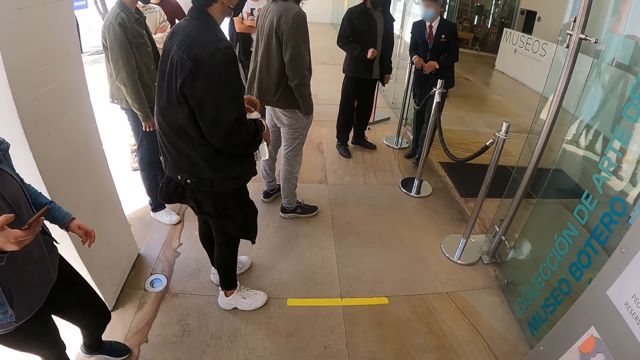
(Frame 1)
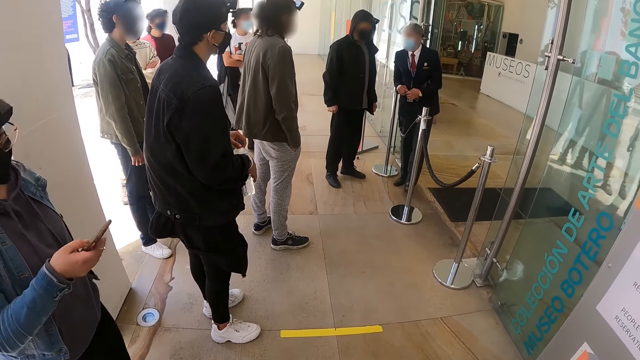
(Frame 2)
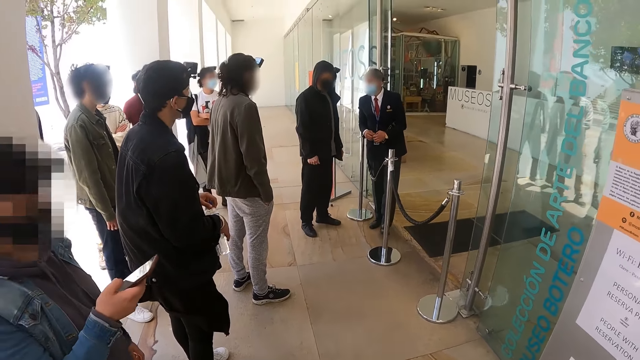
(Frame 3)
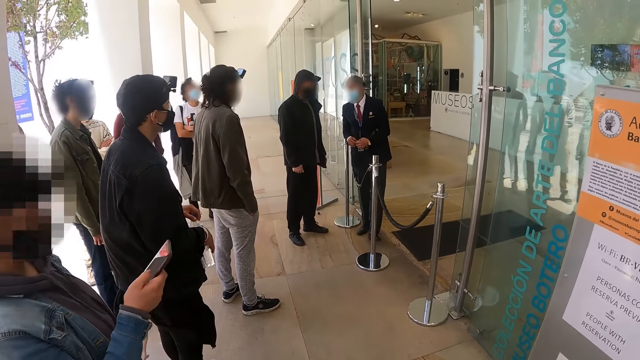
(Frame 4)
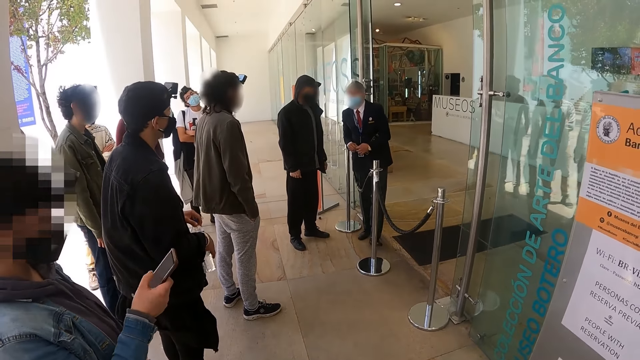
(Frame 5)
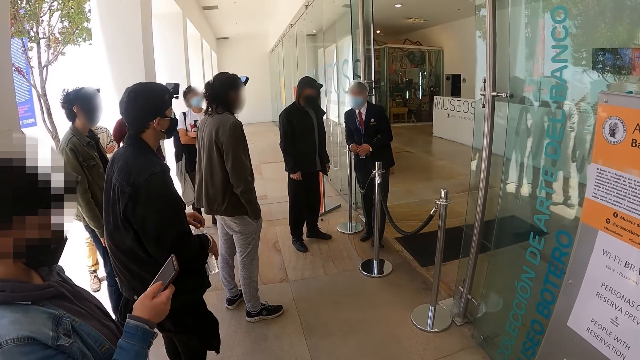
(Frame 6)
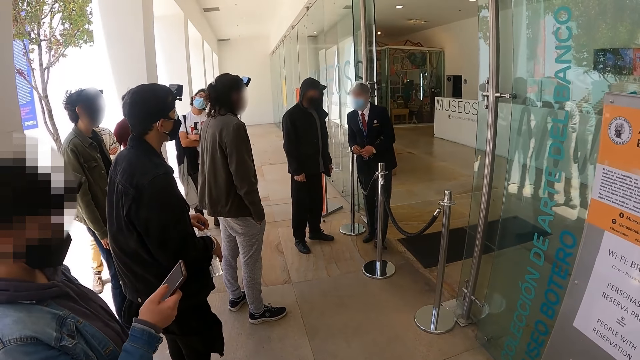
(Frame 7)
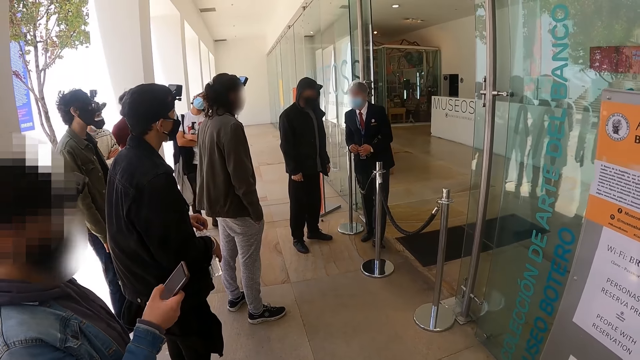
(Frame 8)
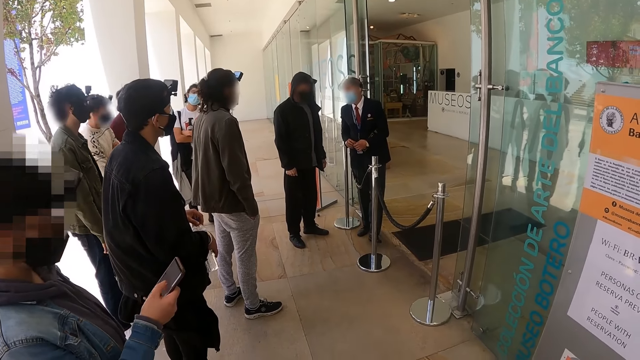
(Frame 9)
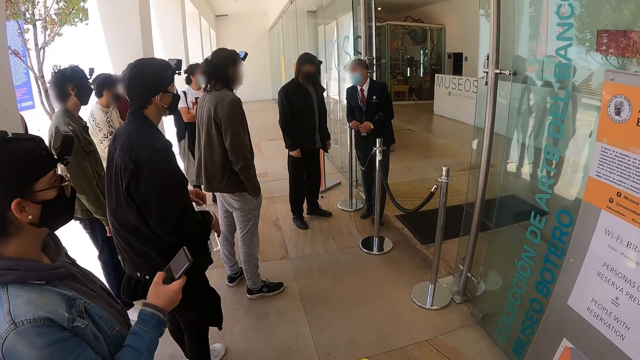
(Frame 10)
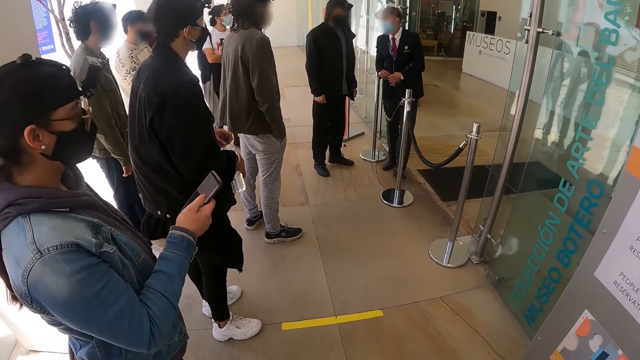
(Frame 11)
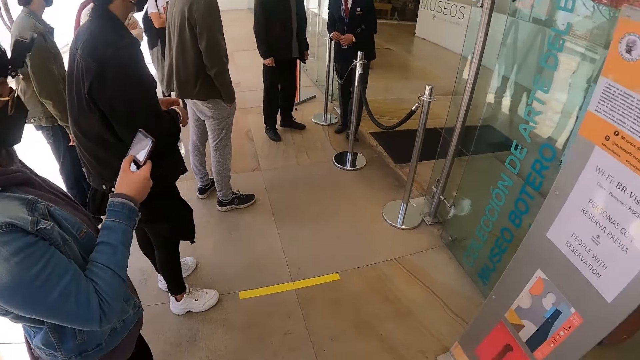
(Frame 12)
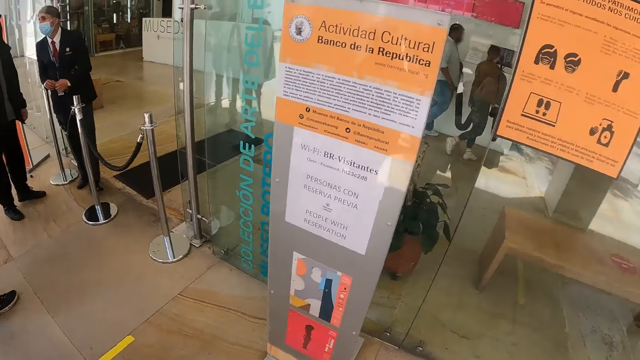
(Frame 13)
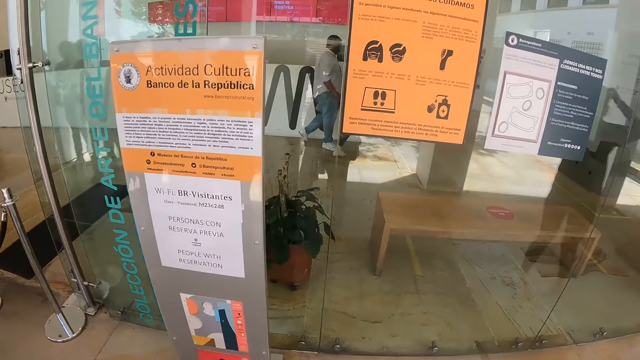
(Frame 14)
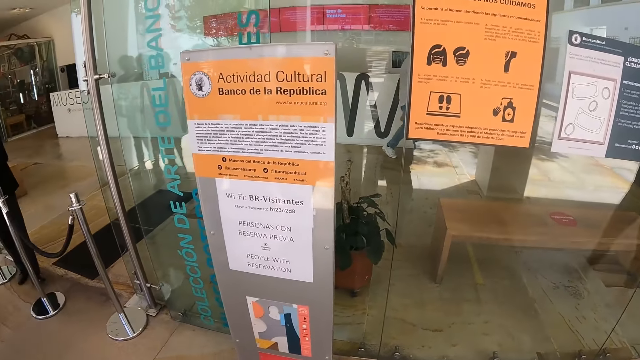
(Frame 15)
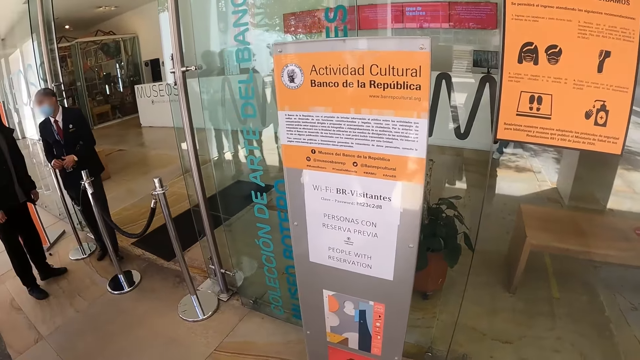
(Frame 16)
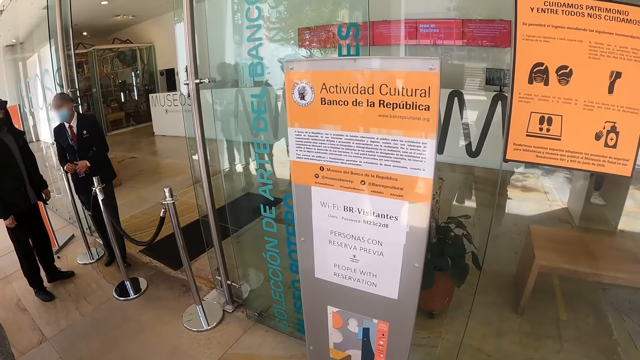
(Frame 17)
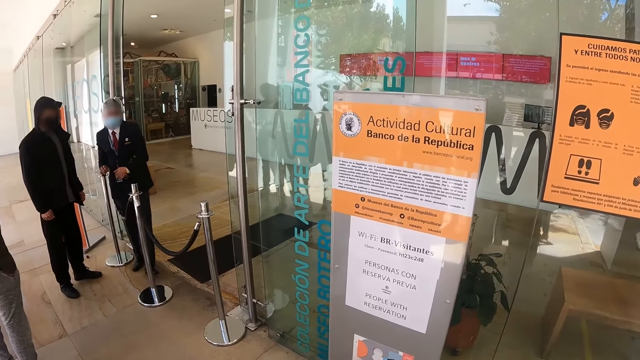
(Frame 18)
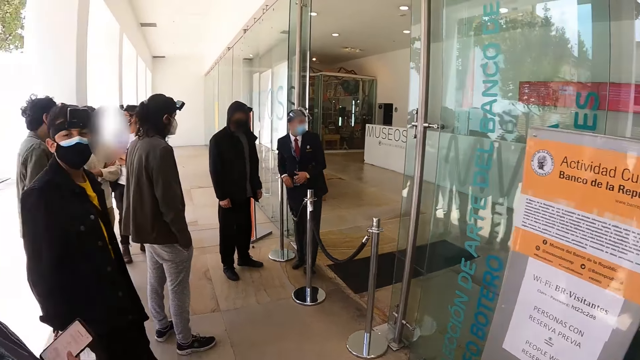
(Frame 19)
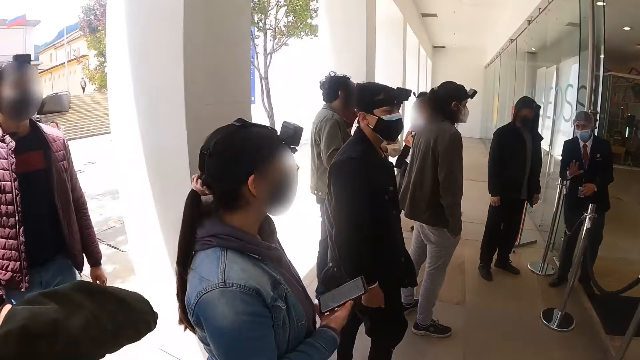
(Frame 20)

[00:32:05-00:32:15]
The person dials her mobile phone. The camera wearer looks around.

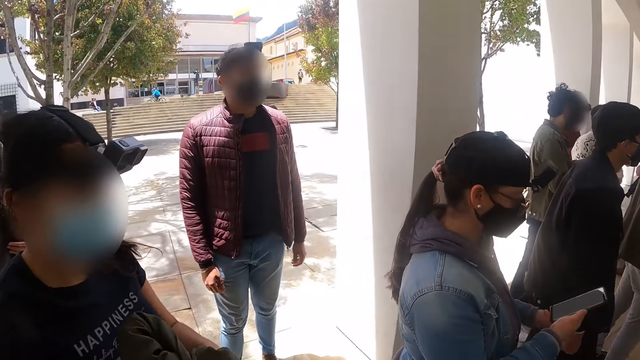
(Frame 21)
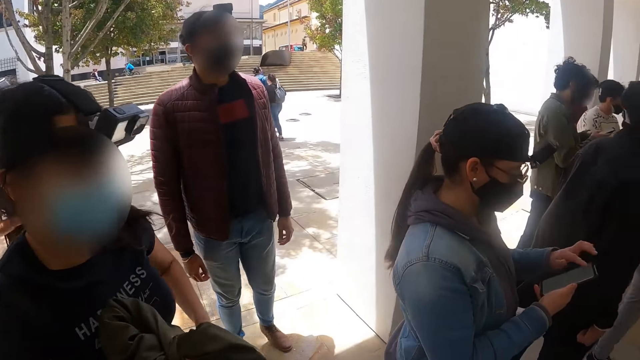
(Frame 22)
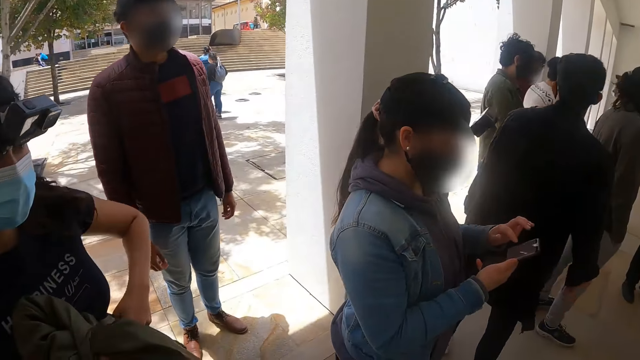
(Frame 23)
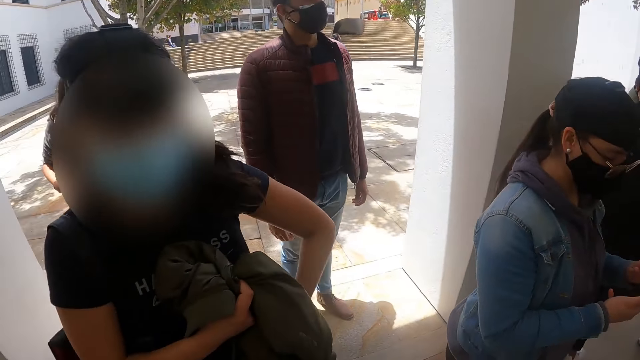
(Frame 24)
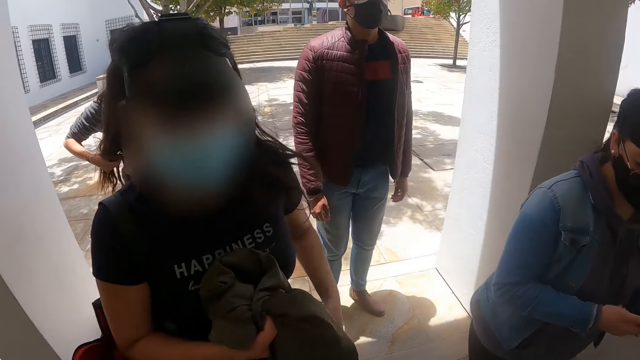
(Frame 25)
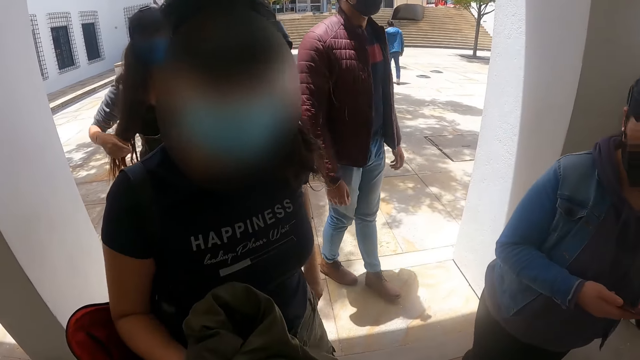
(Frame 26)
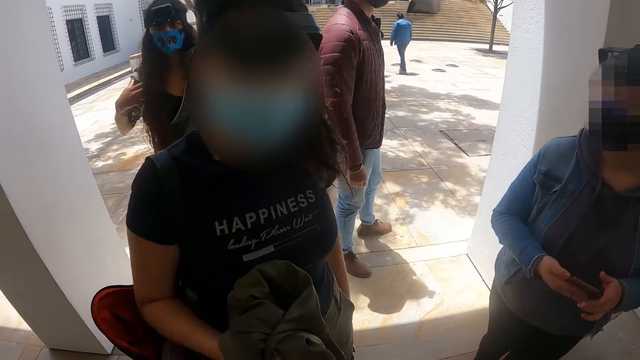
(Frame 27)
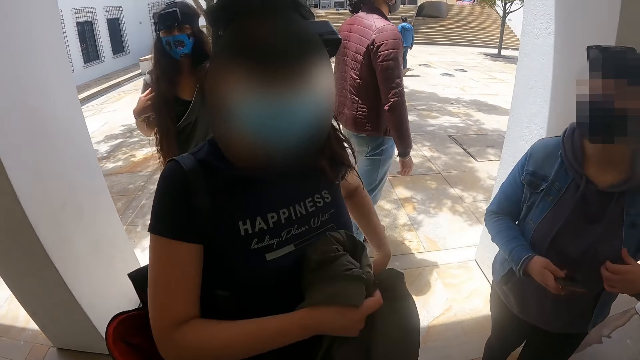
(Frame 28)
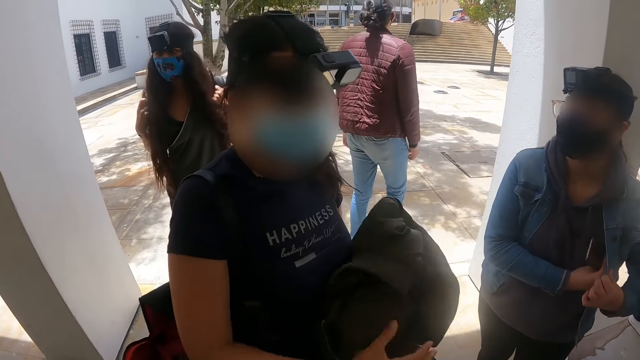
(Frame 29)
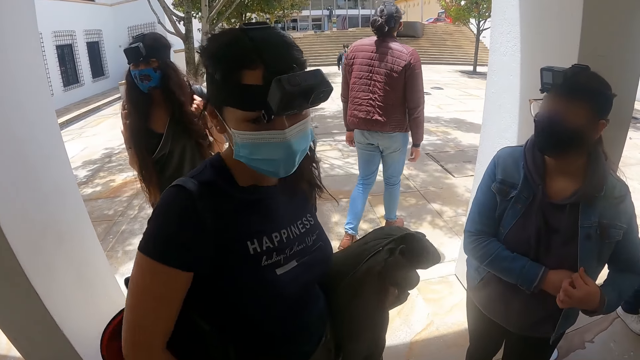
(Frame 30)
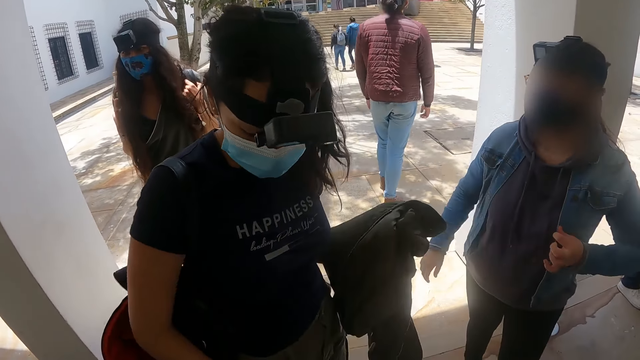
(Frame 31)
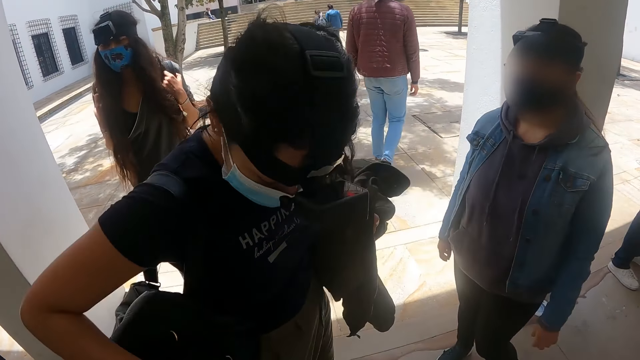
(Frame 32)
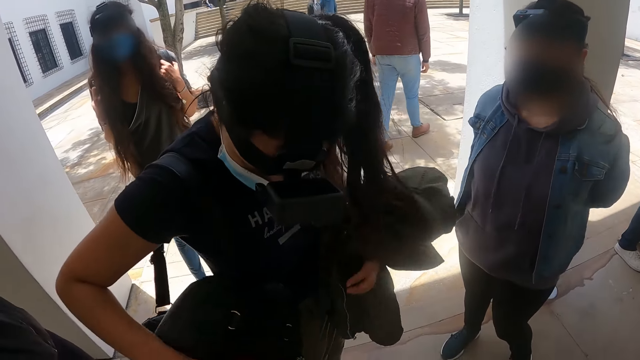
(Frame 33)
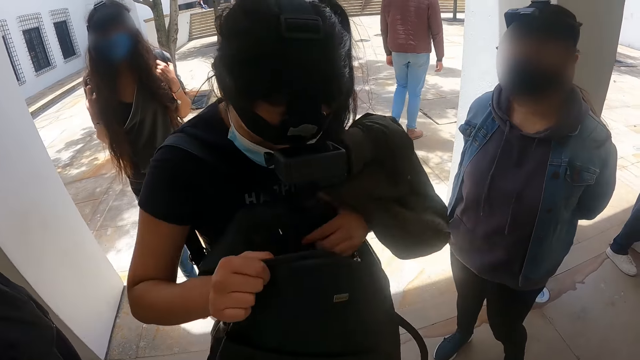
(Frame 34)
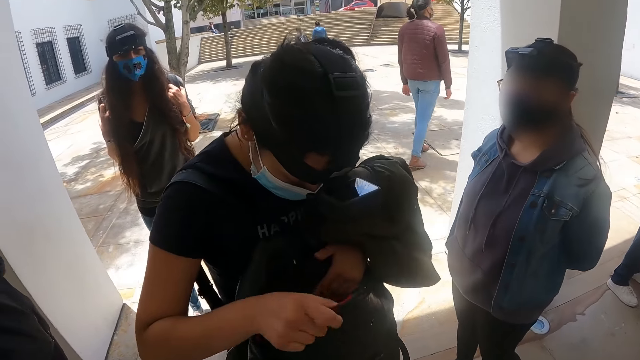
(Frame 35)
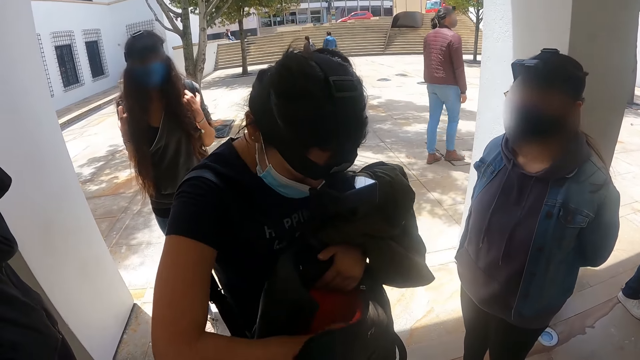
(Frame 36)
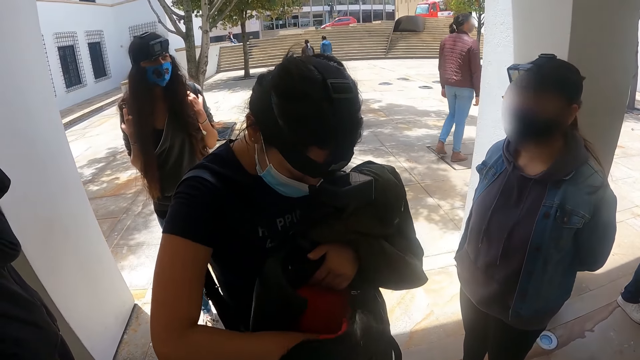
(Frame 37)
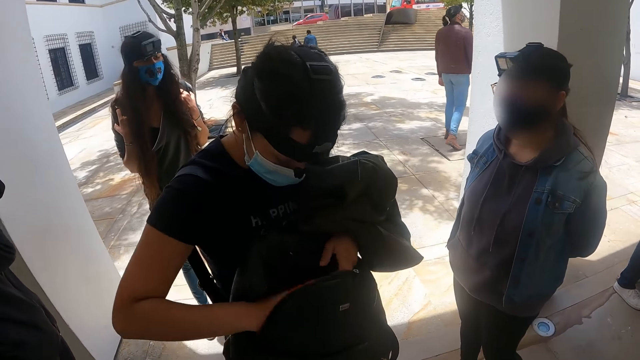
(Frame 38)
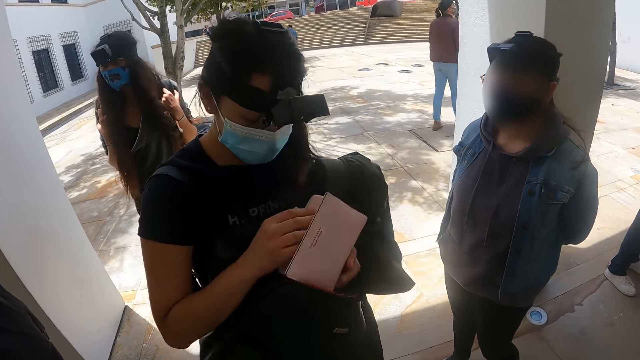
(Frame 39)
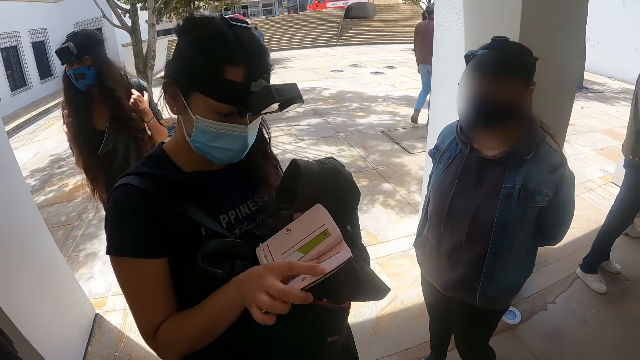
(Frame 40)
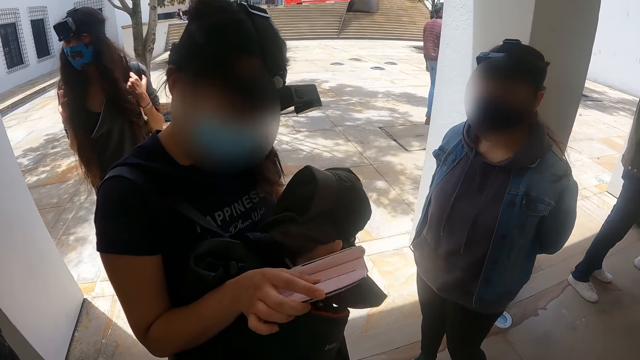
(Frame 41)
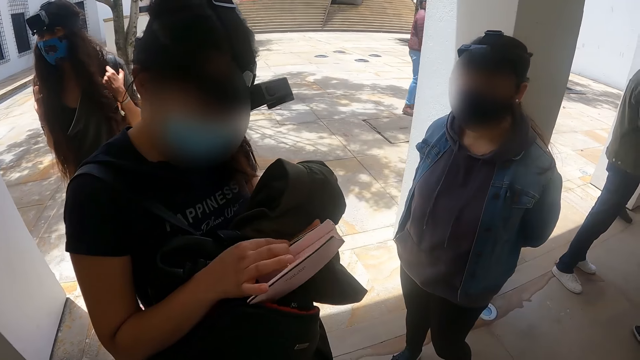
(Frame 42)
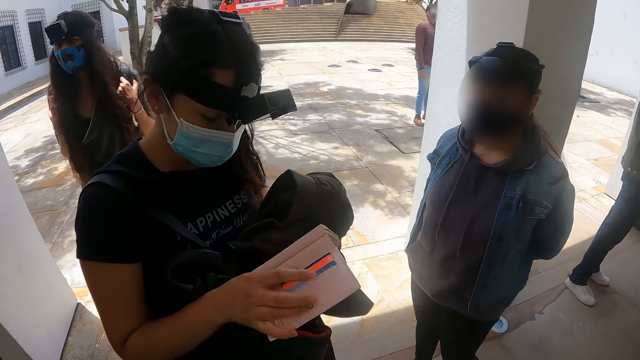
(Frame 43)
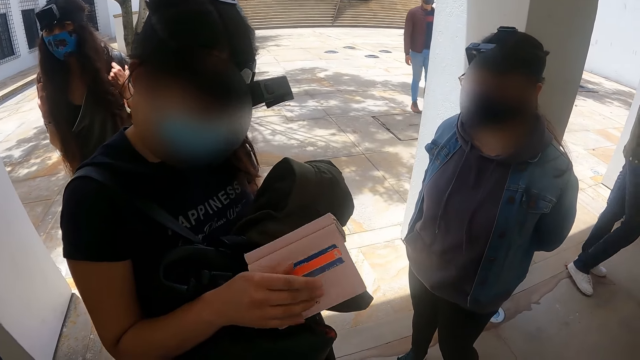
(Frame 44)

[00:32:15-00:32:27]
The camera wearer converses with a person. The person puts her hand in the pocket. Another person puts her mobile phone in the pocket. The first person holds her coat, checks in her backpack, removes a purse from the backpack and checks the purse.
